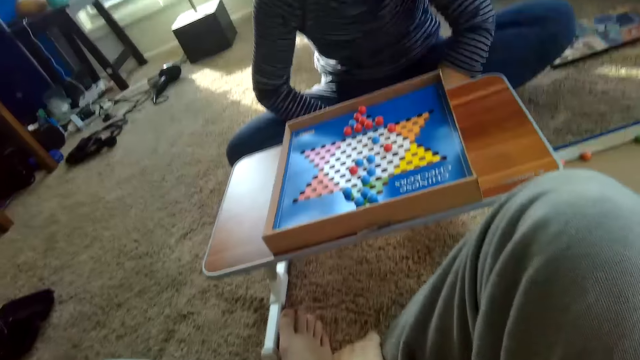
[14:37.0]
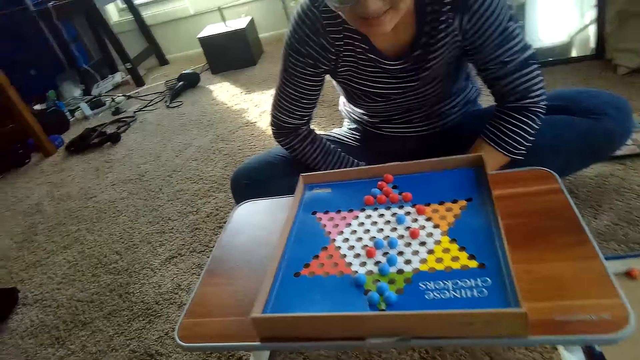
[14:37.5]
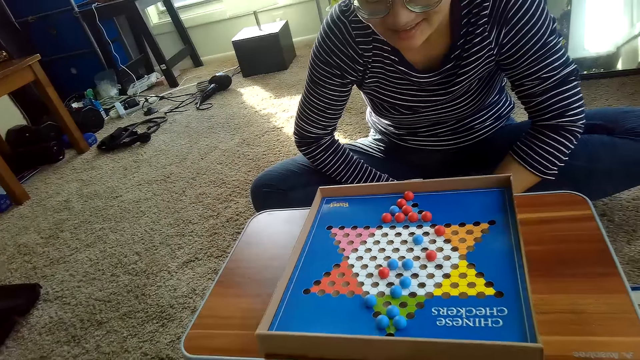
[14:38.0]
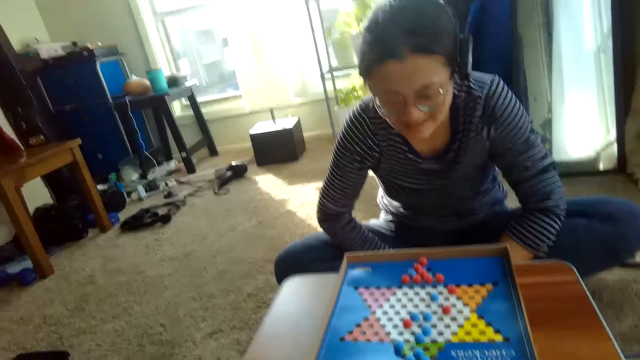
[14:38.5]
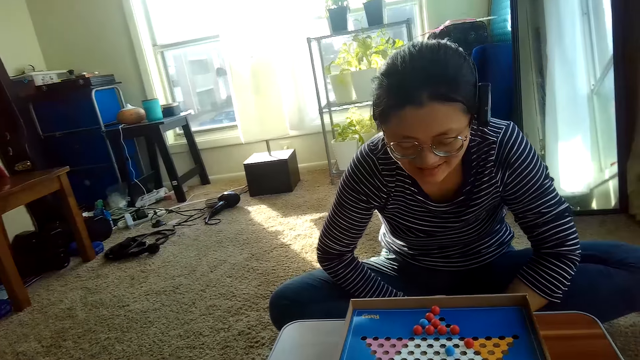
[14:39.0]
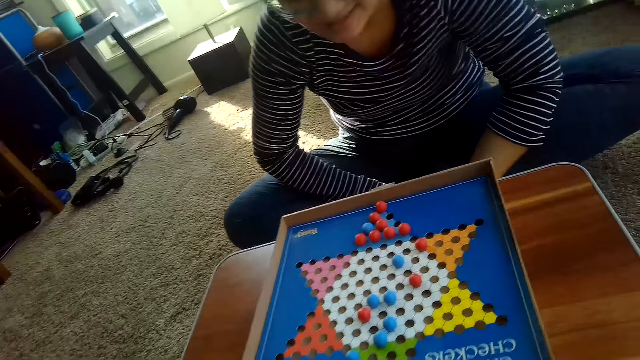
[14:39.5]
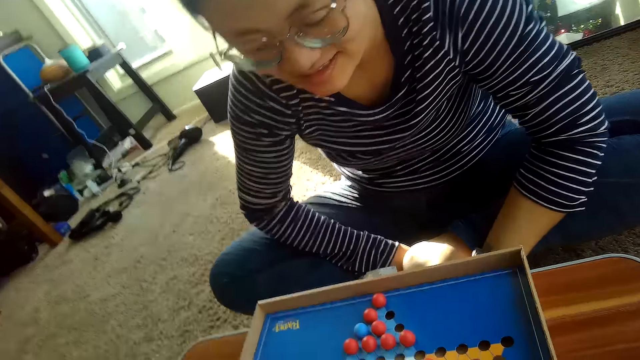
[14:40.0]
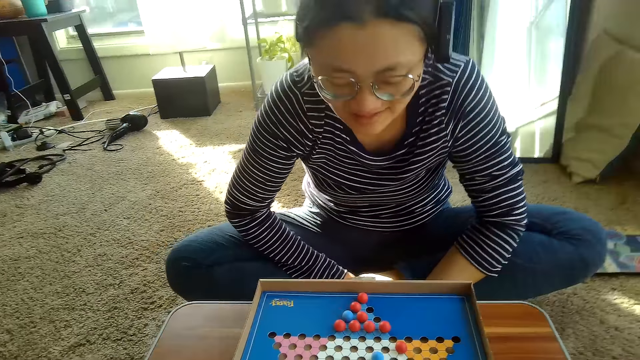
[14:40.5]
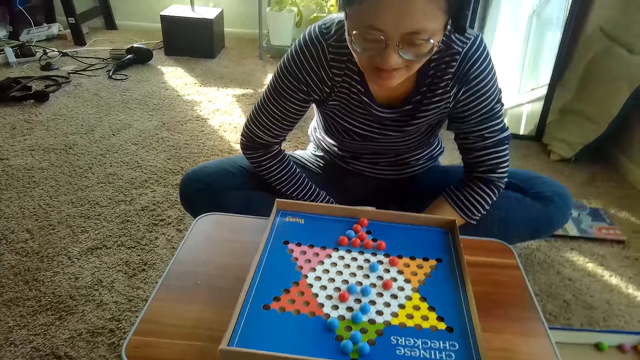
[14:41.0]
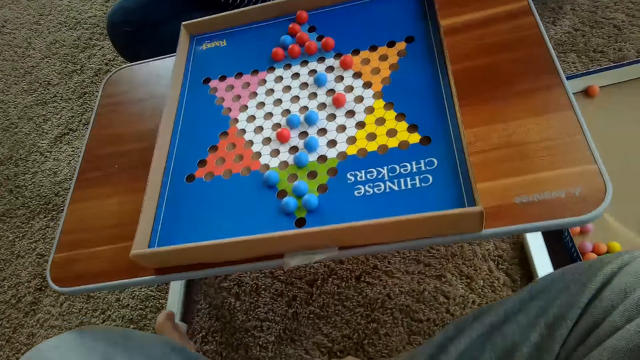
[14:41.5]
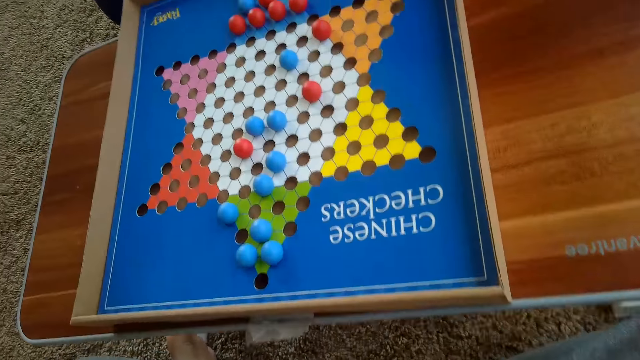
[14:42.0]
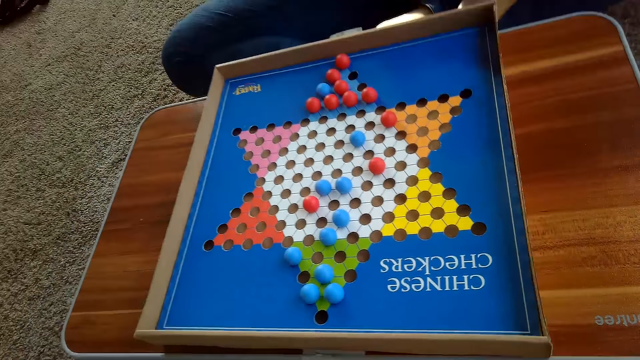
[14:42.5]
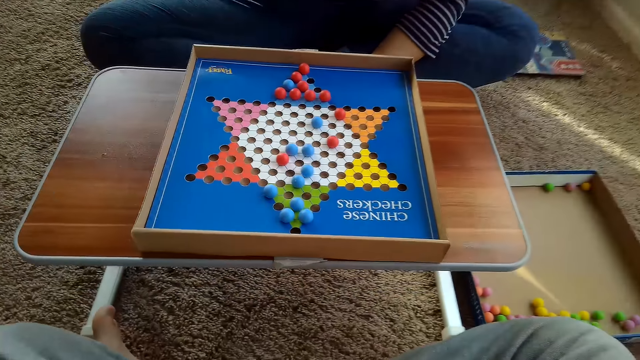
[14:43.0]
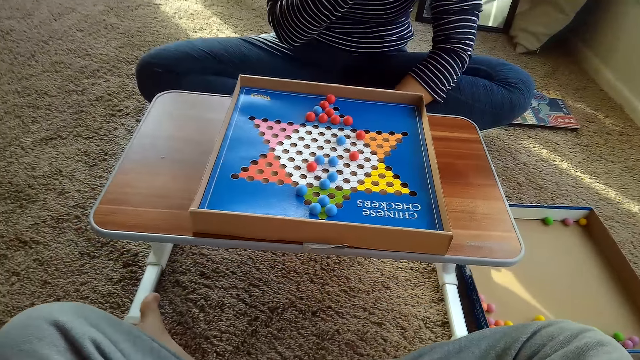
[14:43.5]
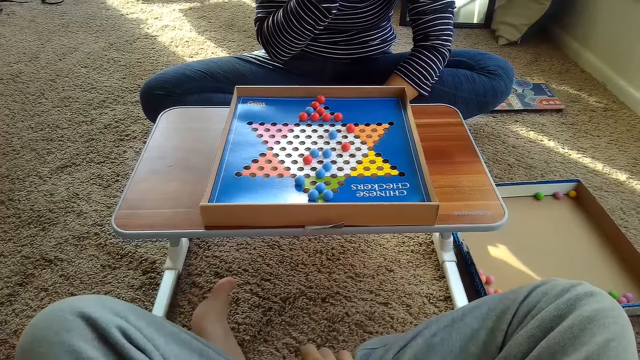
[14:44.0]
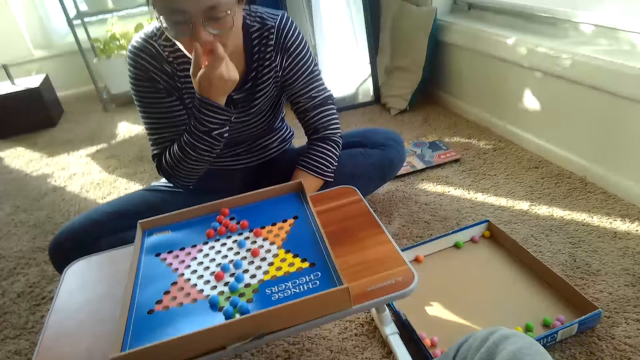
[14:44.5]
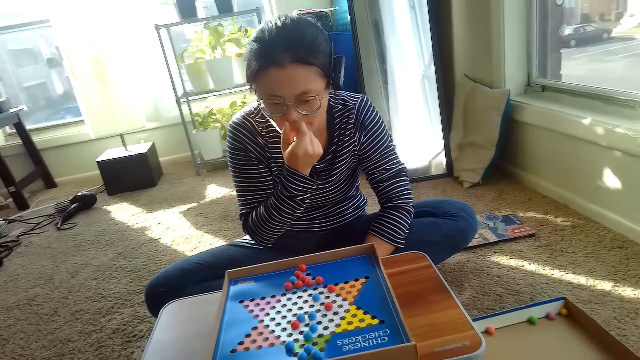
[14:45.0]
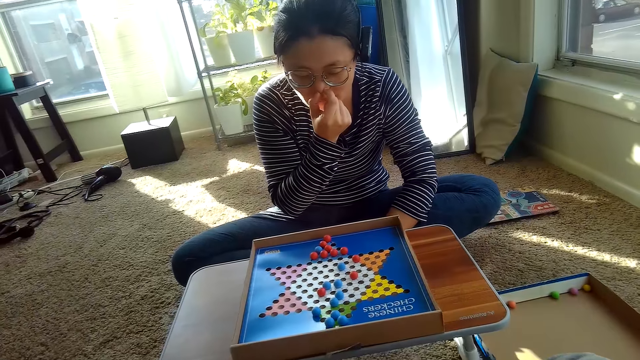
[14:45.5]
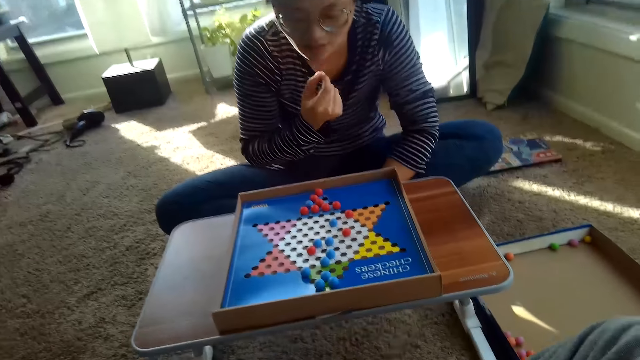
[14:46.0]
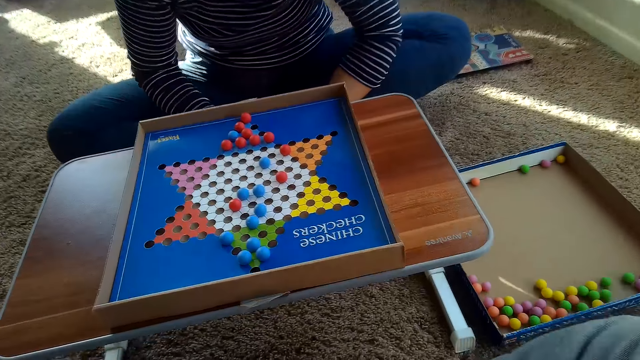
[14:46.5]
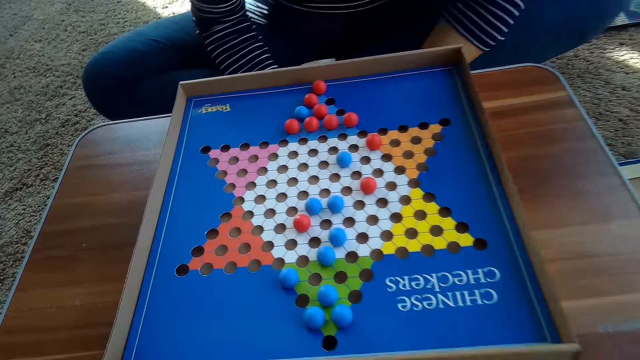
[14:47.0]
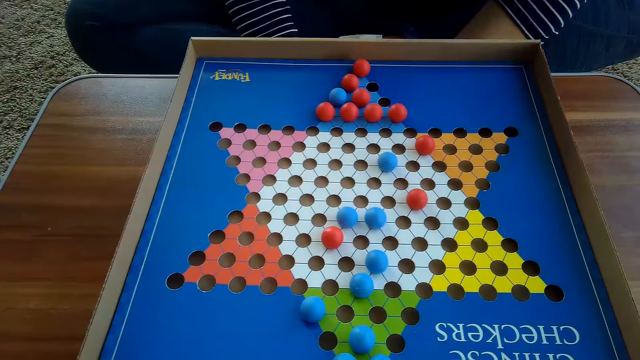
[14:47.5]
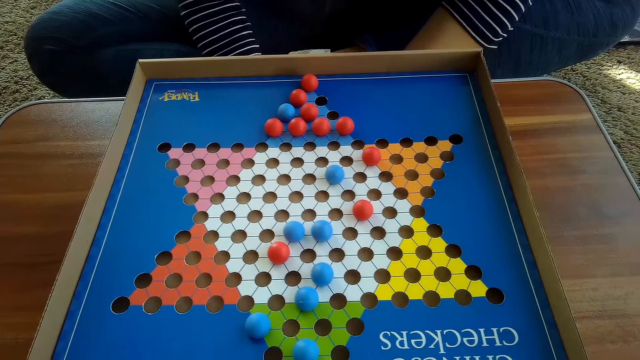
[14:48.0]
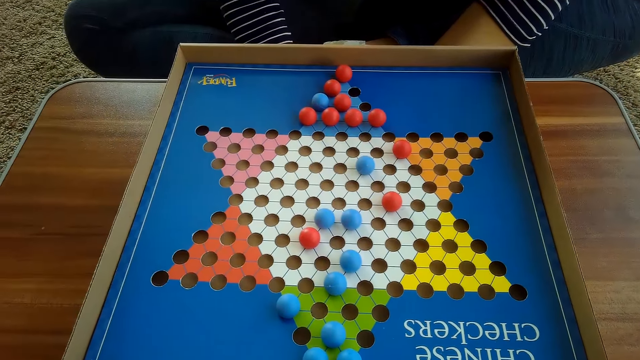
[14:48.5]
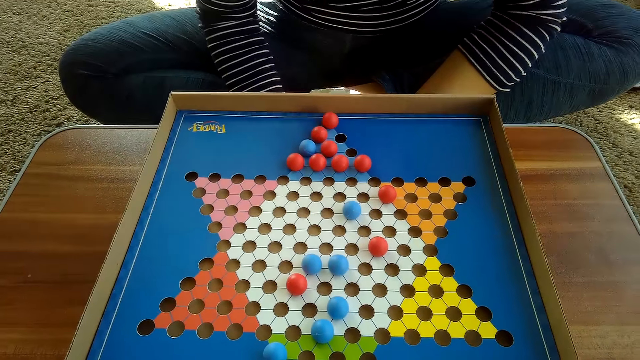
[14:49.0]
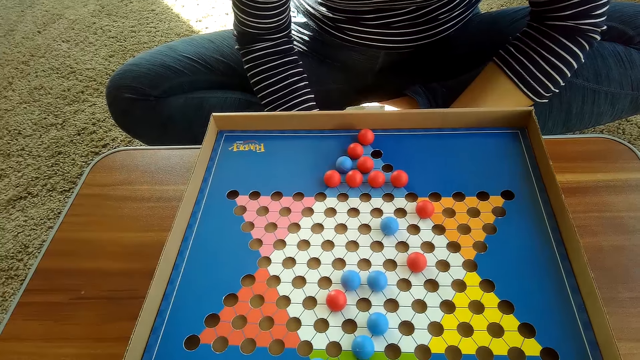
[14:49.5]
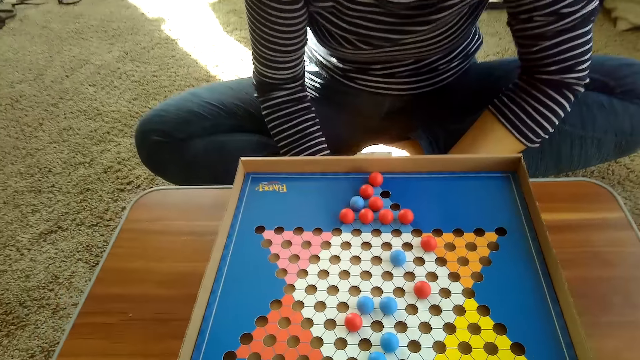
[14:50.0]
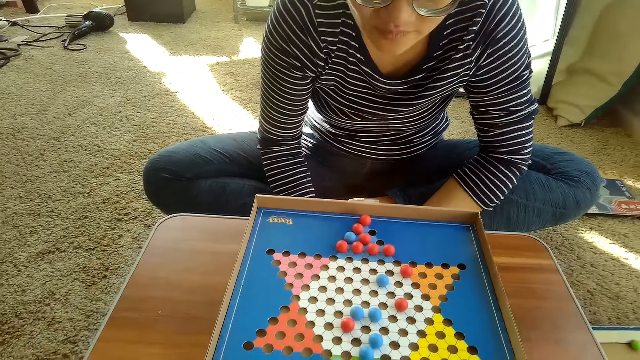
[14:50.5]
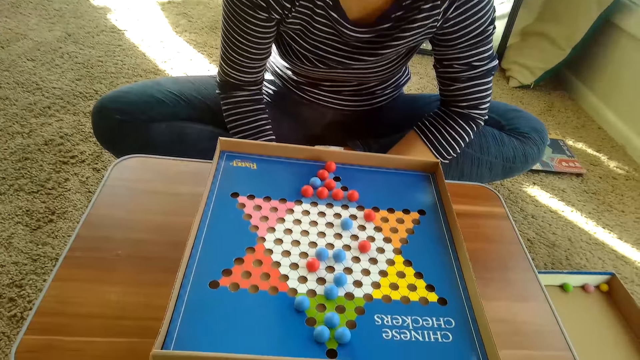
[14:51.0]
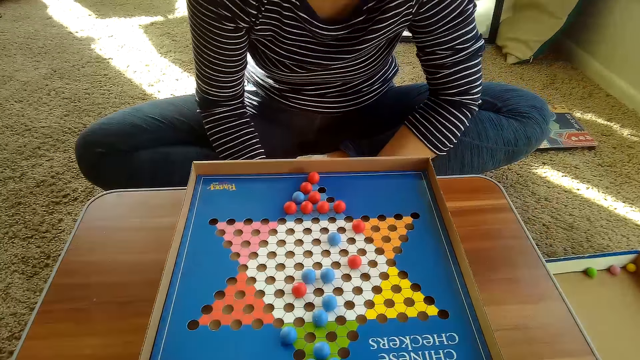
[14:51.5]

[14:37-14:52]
The camera wearer looks around. A woman scratches his nose. The camera wearer looks around.

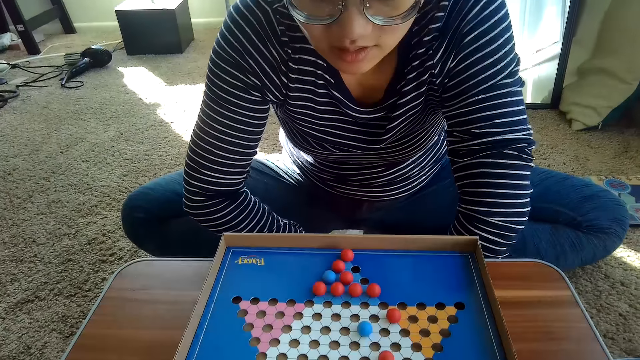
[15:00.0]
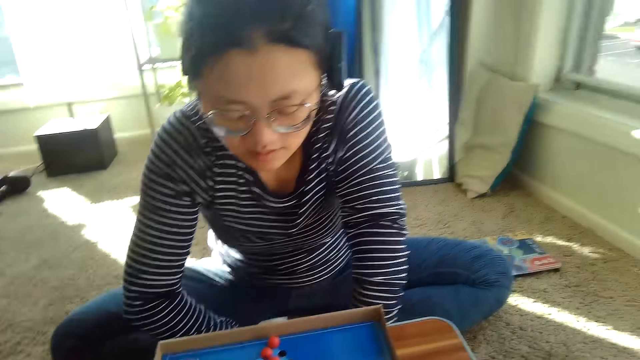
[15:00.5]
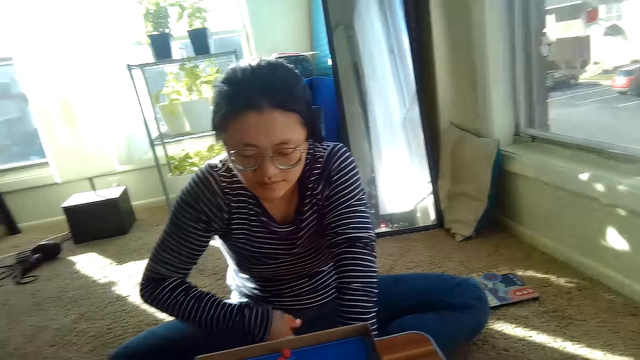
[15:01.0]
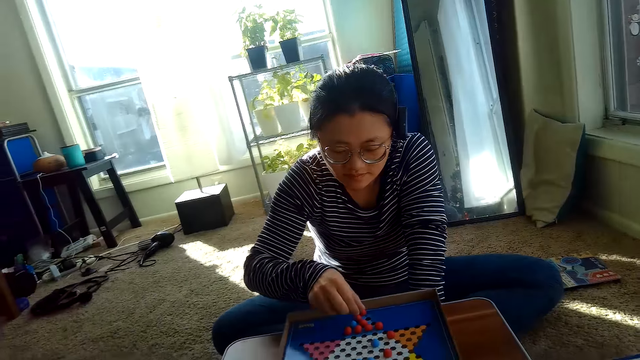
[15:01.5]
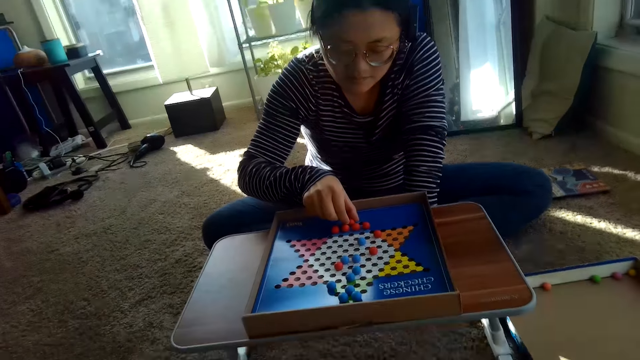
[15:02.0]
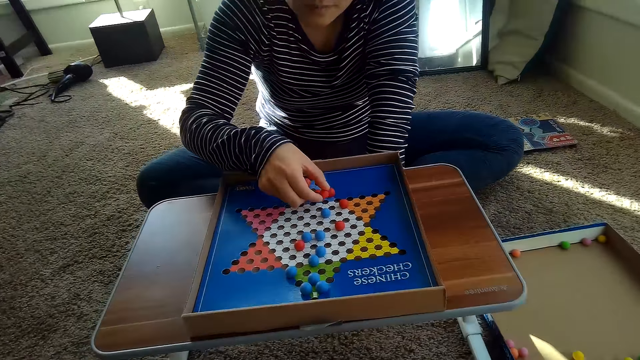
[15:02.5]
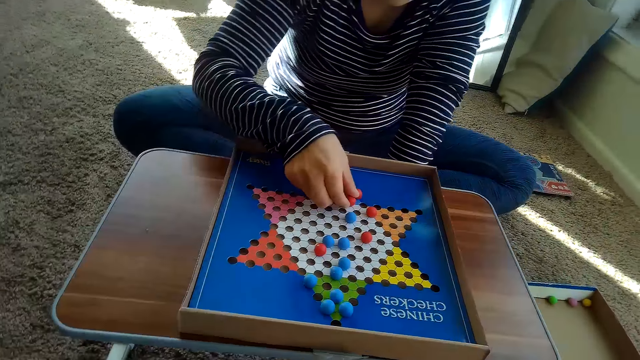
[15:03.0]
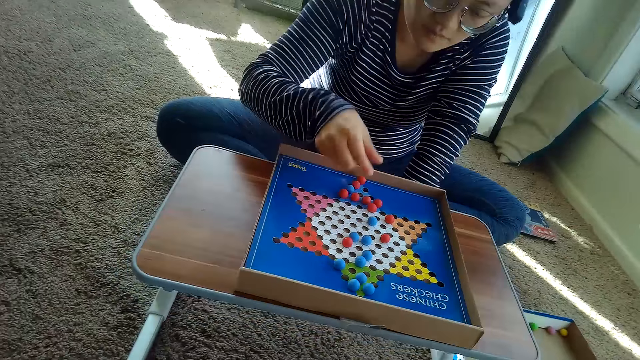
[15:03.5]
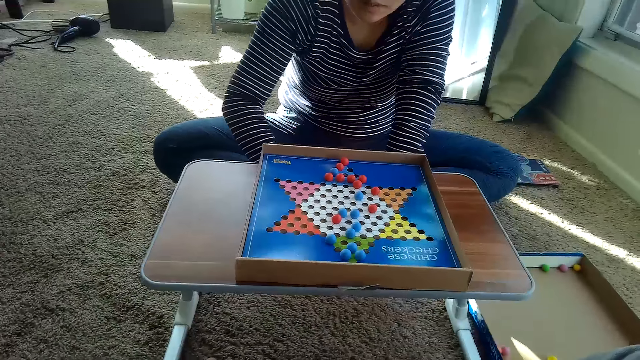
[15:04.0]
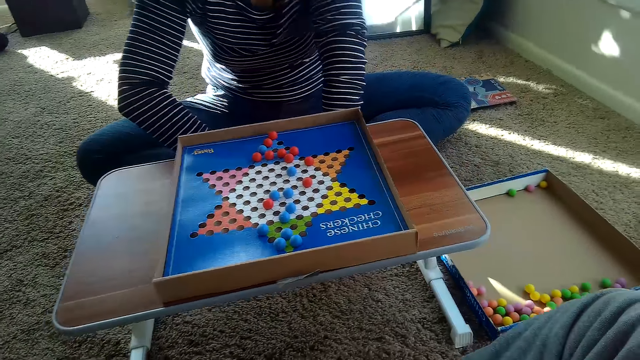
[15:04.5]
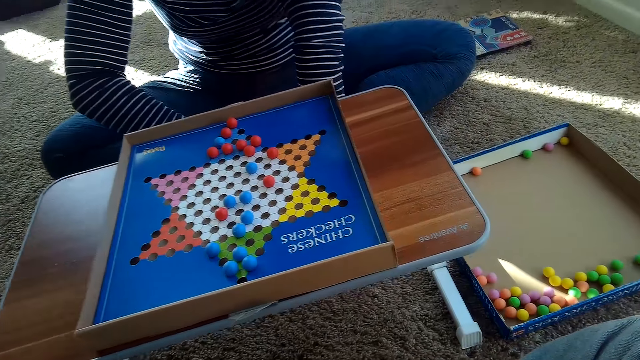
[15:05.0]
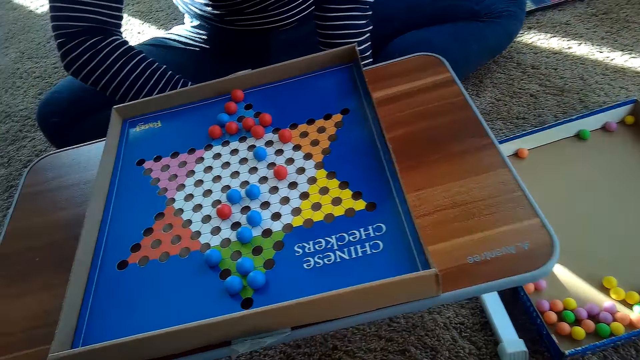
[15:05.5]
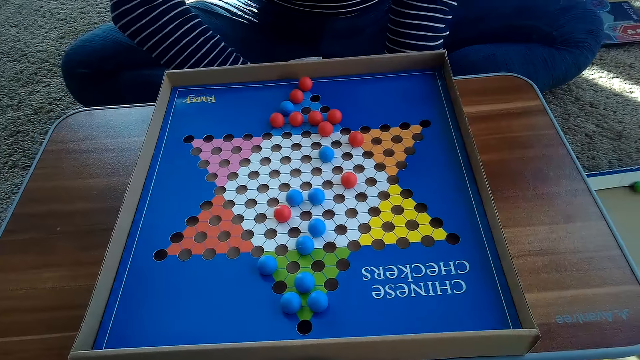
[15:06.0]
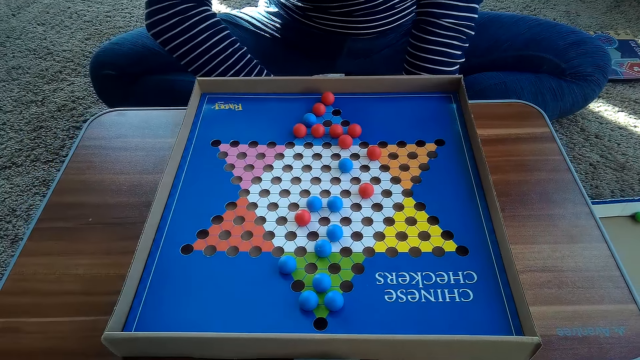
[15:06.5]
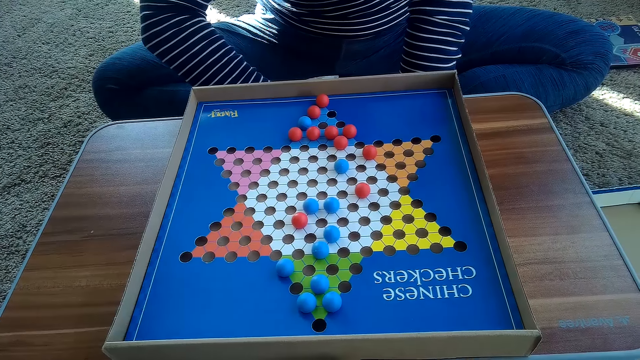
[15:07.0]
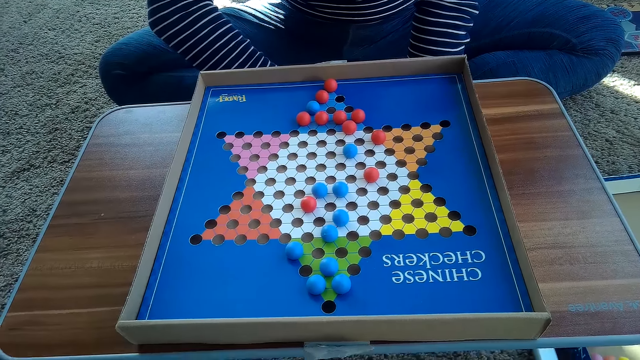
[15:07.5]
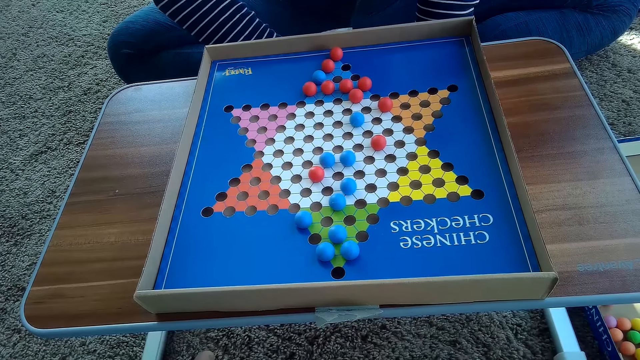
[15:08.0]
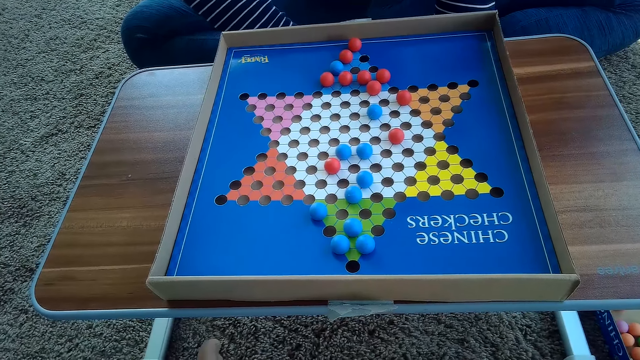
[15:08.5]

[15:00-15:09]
A woman moves another red Chinese checkers ball on the Chinese checker board with her right hand. The camera wearer looks around.
